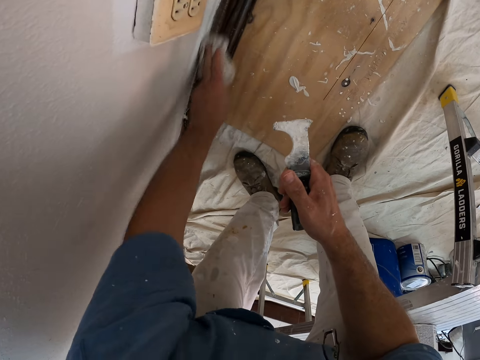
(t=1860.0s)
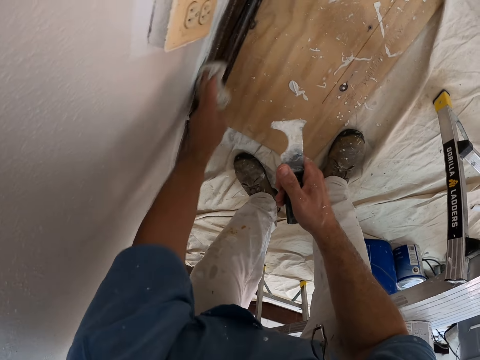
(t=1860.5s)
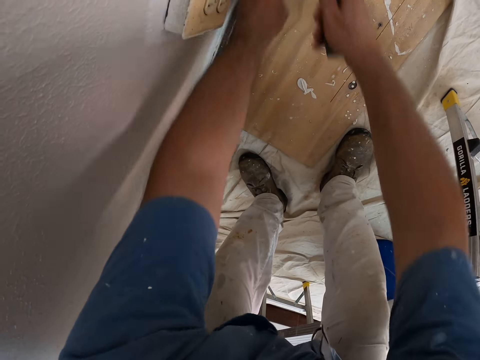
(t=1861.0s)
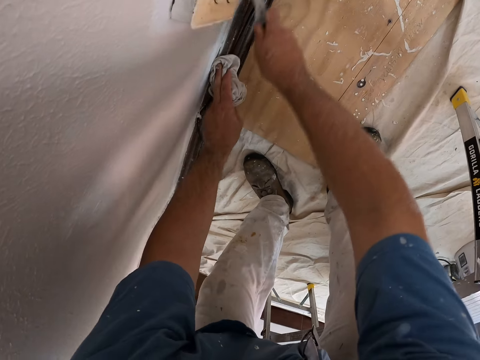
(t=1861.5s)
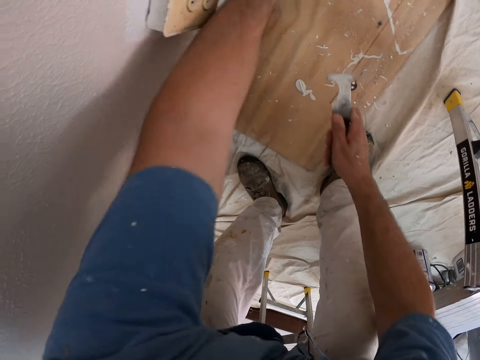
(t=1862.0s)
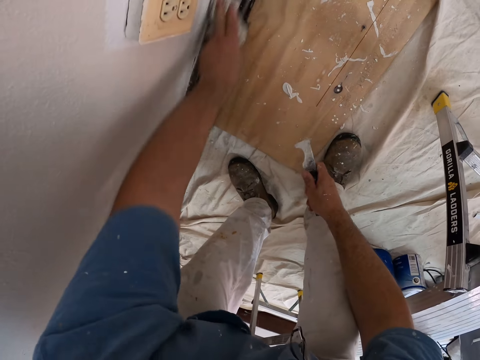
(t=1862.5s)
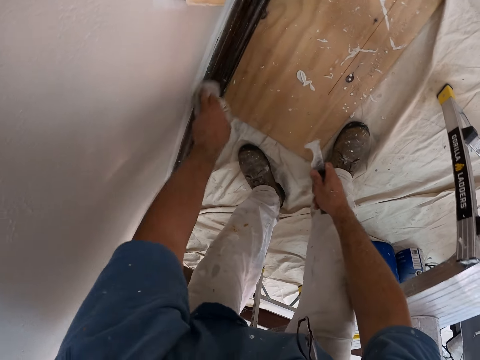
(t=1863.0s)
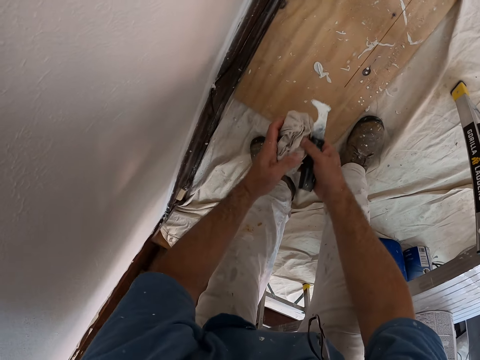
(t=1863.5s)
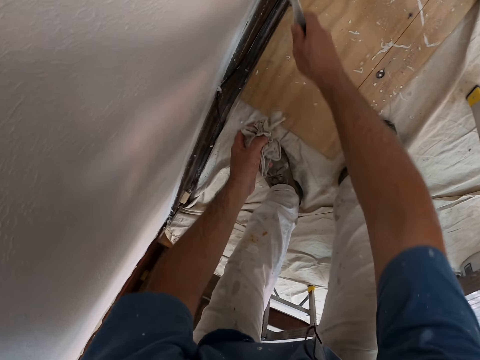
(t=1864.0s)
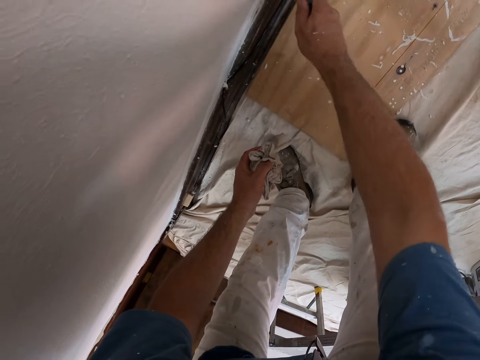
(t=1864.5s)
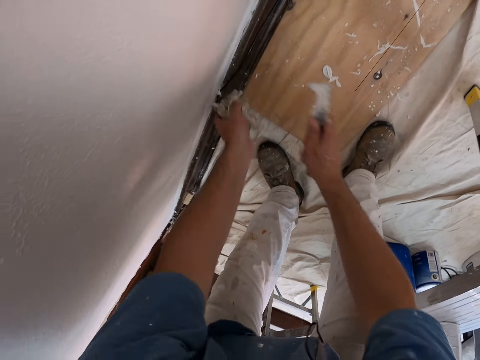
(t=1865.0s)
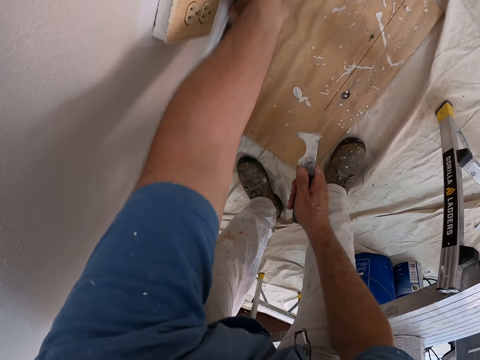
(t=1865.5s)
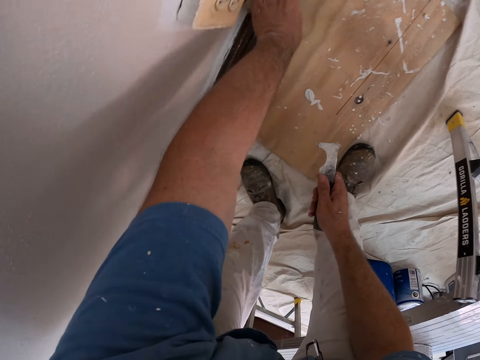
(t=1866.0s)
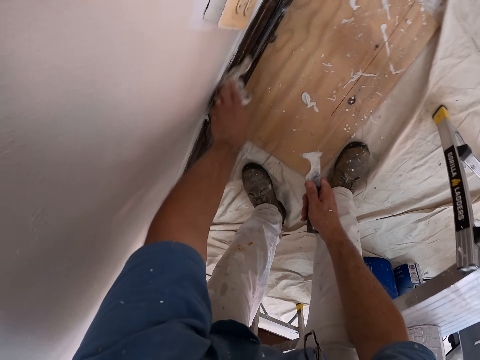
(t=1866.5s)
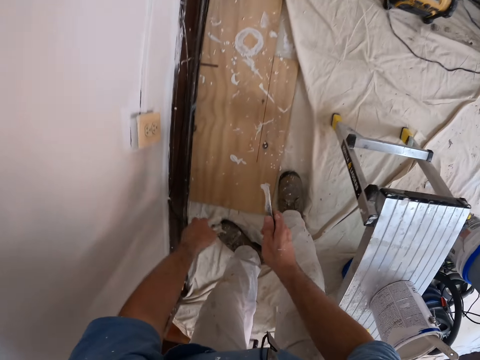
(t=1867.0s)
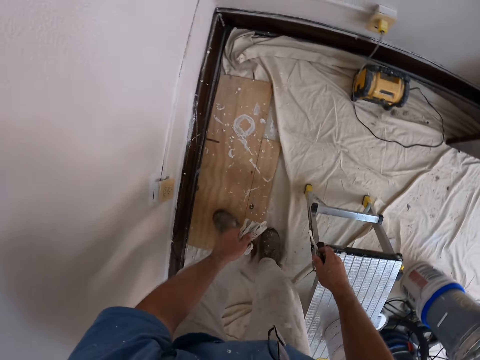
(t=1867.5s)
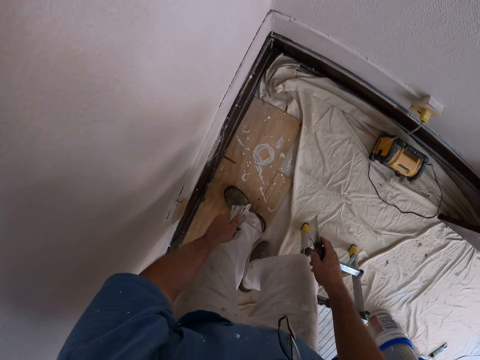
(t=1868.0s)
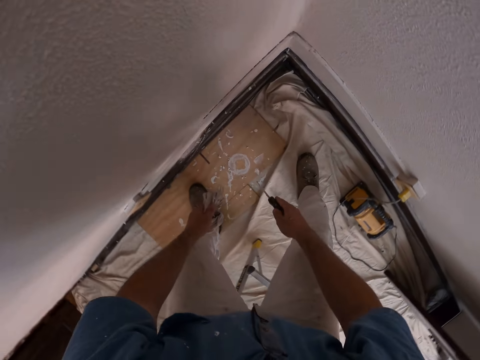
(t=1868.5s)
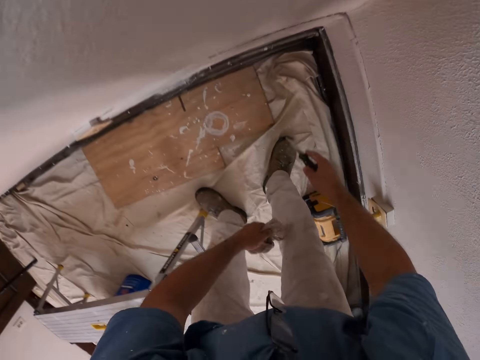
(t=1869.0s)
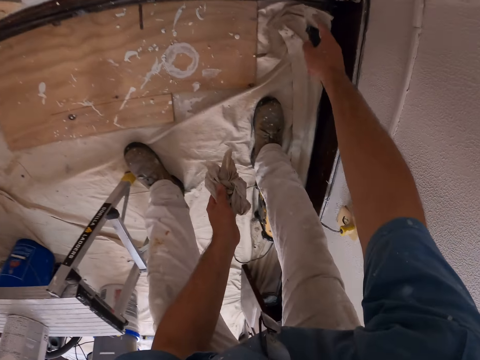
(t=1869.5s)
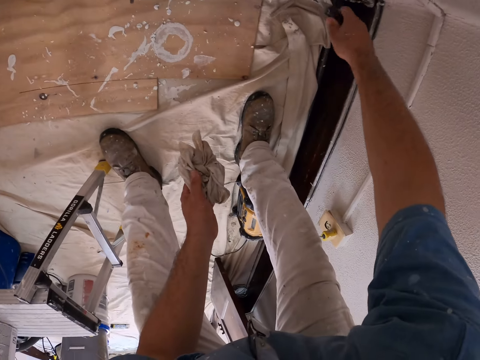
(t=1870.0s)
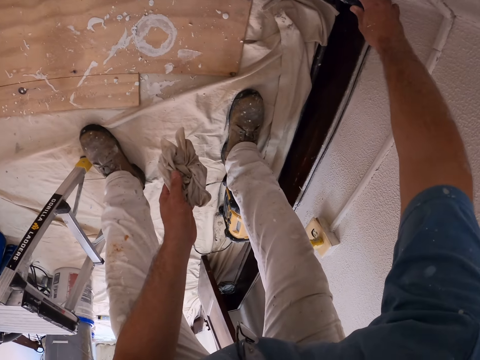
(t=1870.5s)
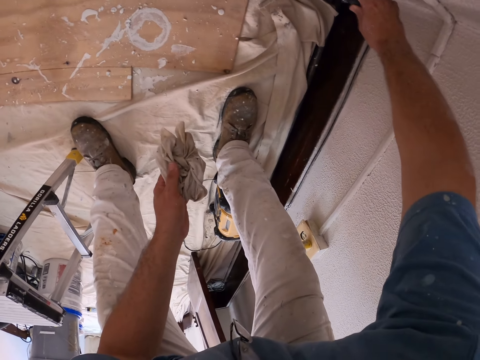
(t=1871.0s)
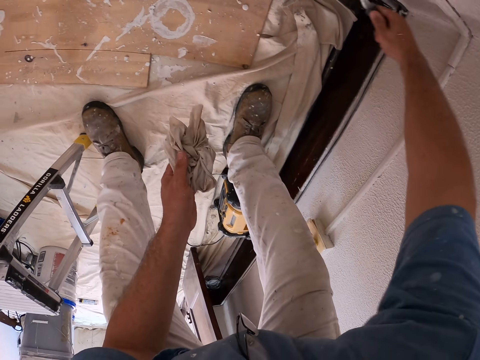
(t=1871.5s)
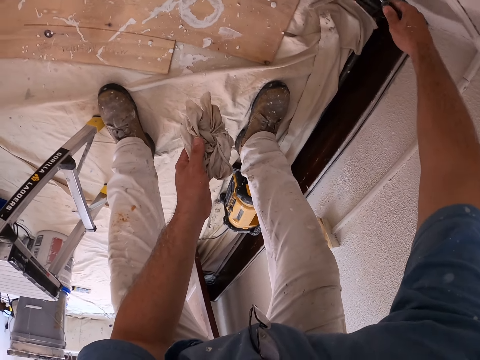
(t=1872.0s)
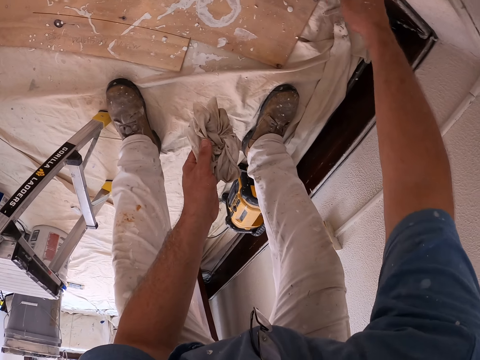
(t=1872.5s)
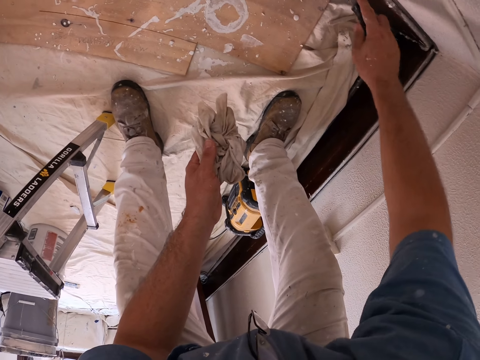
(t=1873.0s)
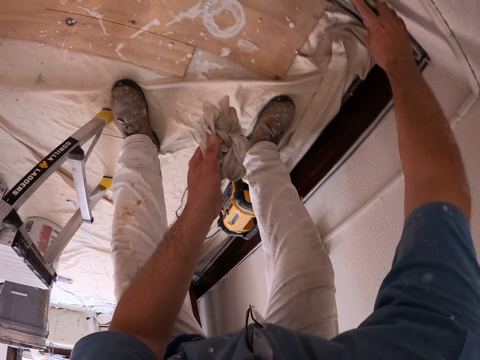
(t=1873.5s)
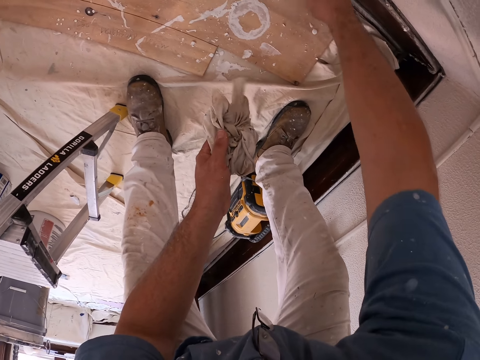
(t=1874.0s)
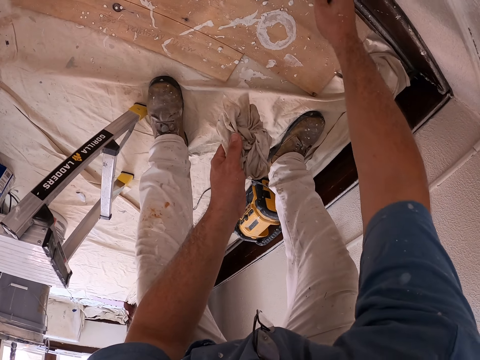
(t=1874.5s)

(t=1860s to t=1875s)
The camera wearer scrapes the paints on the baseboard with the paint scraper. They clean the paints on the baseboard with the napkin or cloth. They fold the cloth. They scrape the paints on the baseboard with the paint scraper. They clean the paints on the baseboard with the napkin. They move some steps forward. They scrape the paints on the baseboard with the paint scraper.

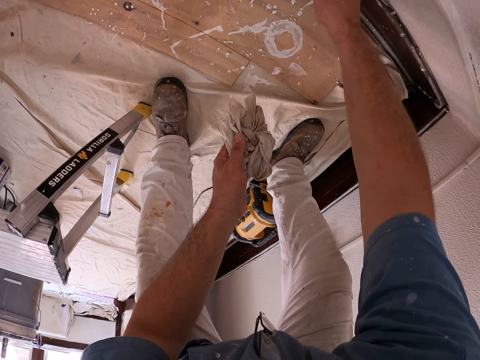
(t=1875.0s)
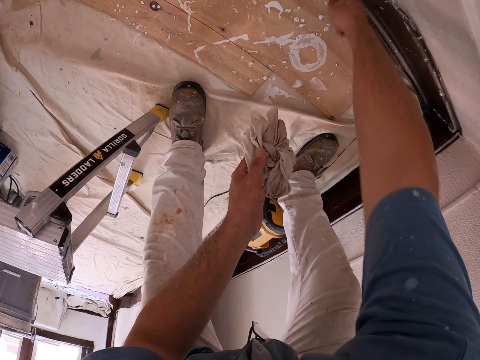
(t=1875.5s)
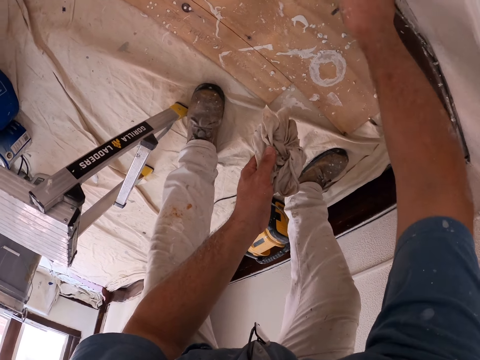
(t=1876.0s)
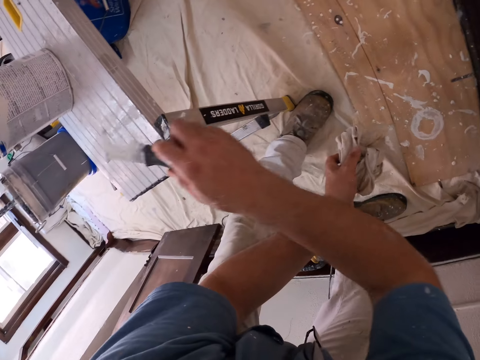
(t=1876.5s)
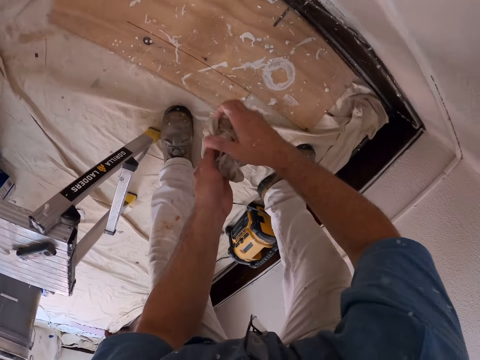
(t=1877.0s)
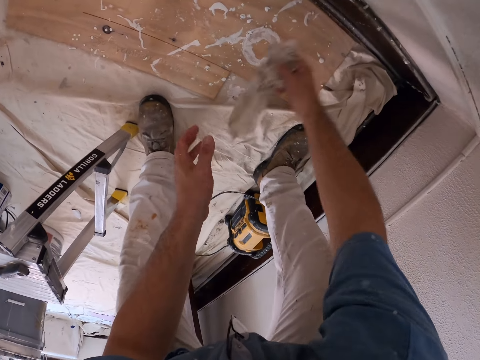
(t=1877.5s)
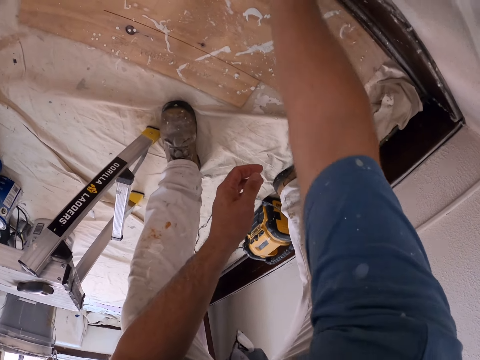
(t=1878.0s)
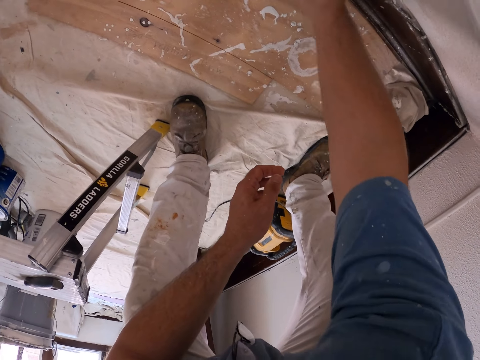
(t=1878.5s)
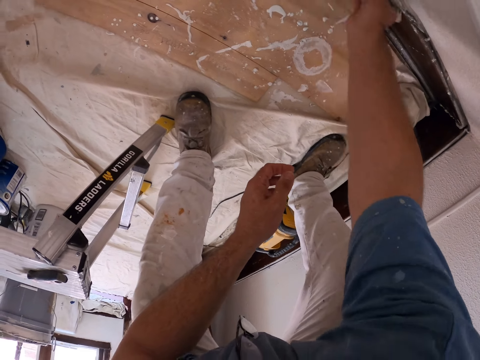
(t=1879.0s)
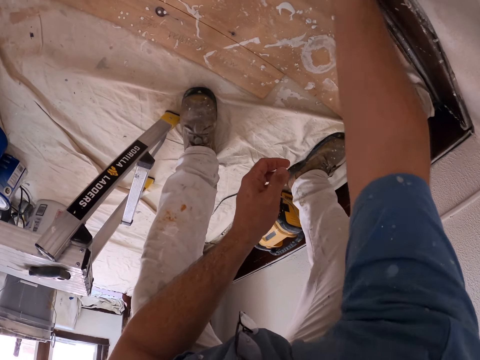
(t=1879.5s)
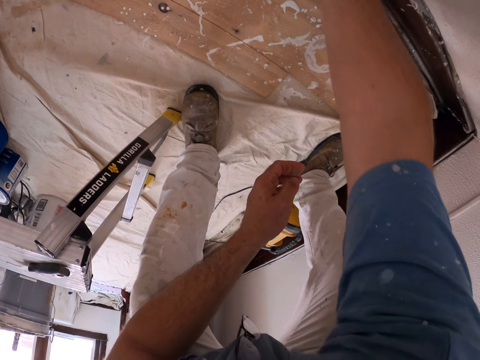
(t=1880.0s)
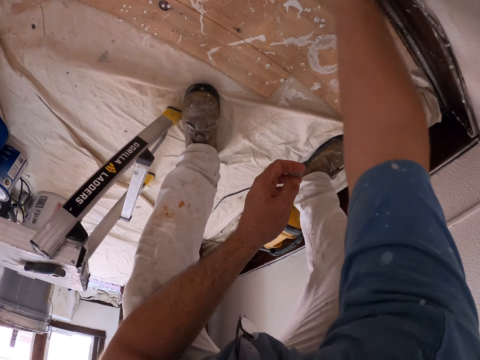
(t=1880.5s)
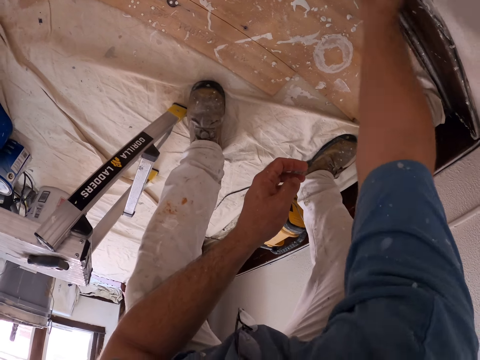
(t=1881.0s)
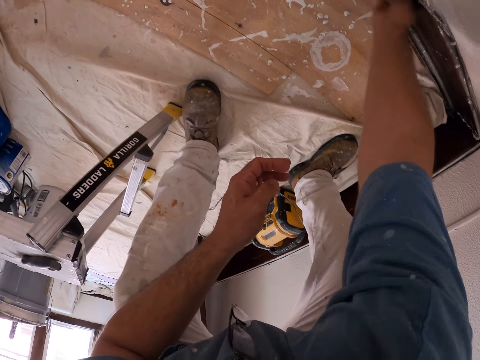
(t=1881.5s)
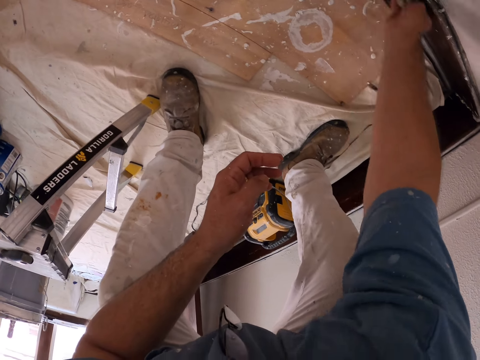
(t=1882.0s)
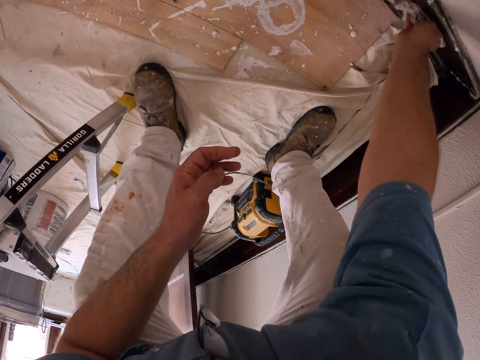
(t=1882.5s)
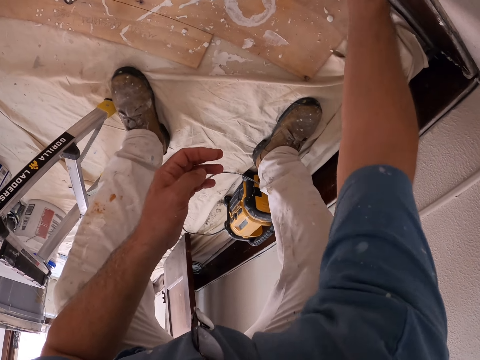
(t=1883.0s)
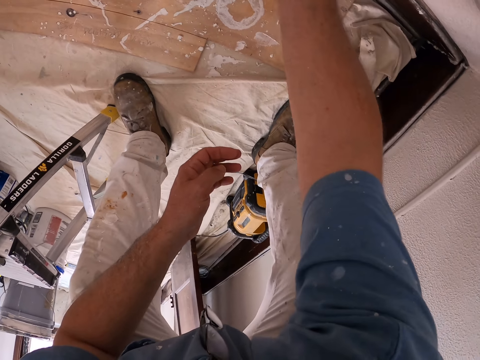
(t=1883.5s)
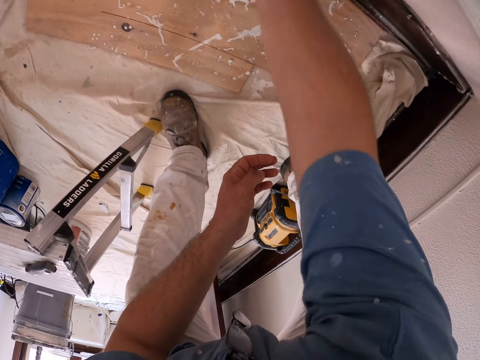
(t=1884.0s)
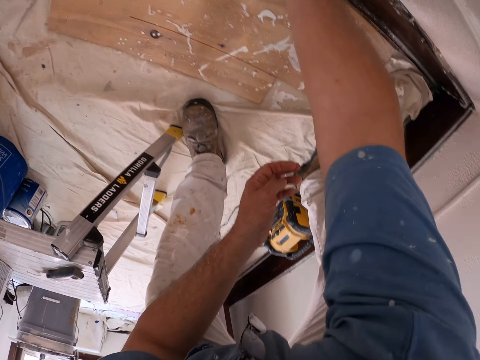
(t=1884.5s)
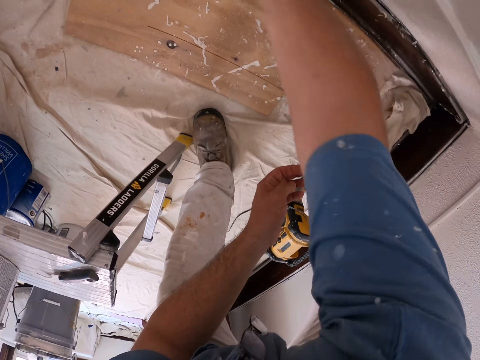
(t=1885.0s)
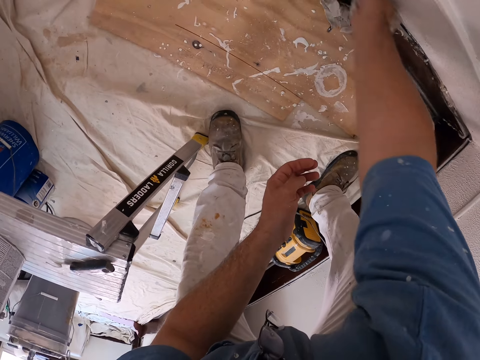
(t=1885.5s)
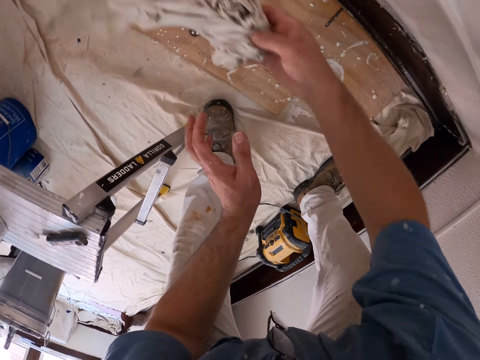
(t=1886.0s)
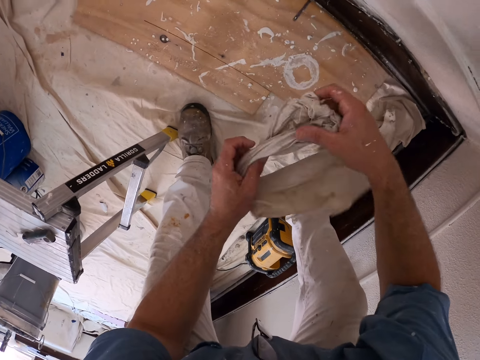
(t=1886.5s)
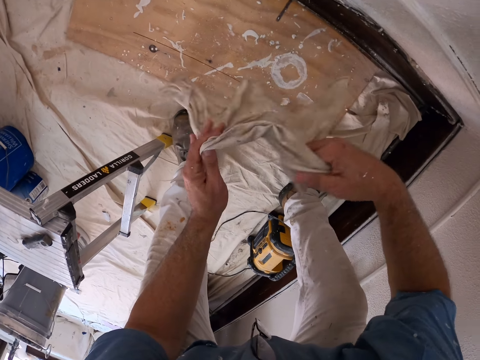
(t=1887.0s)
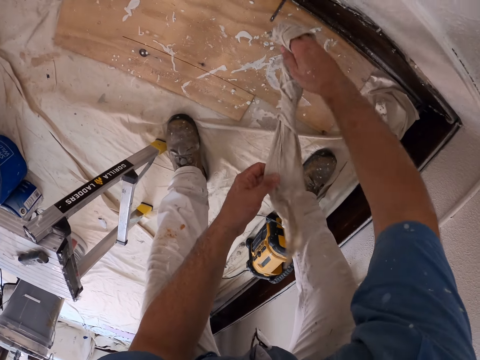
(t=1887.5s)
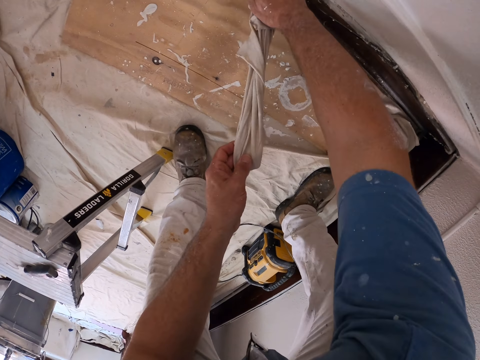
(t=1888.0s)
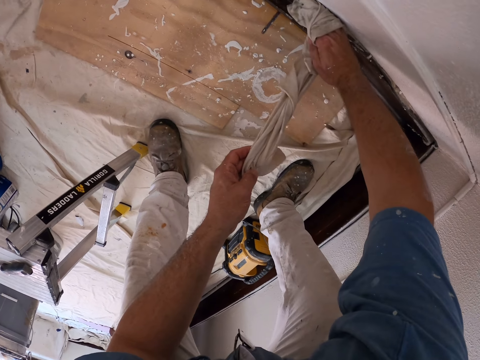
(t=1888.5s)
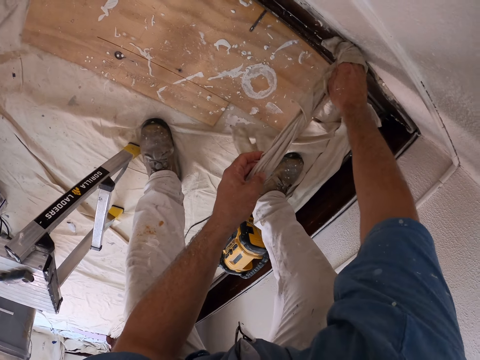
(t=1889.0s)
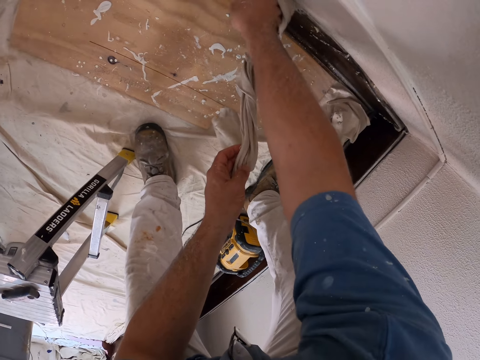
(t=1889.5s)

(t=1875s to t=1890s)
The camera wearer passes the napkin or cloth from the left hand to the right hand. He drops the paint scraper on the stool. He cleans the paints on the baseboard with the napkin. He spreads the cloth. He adjusts the napkin in his hands. He cleans the paints on the baseboard with the napkin.
